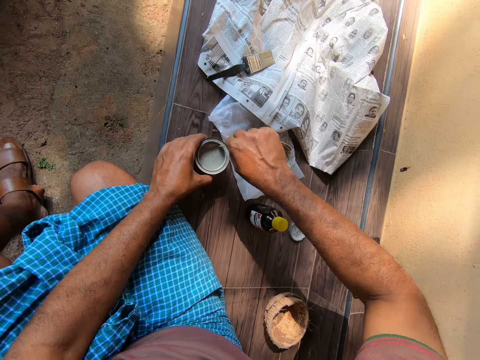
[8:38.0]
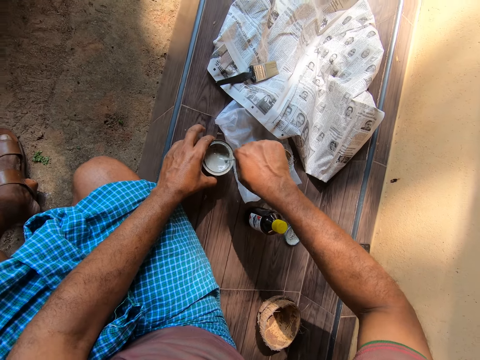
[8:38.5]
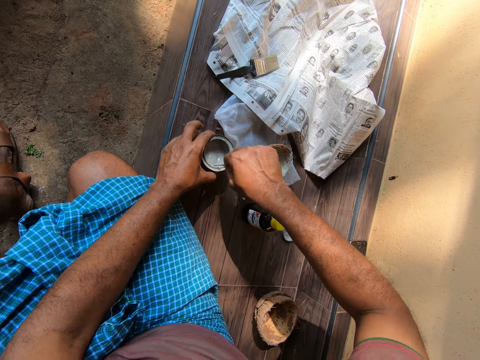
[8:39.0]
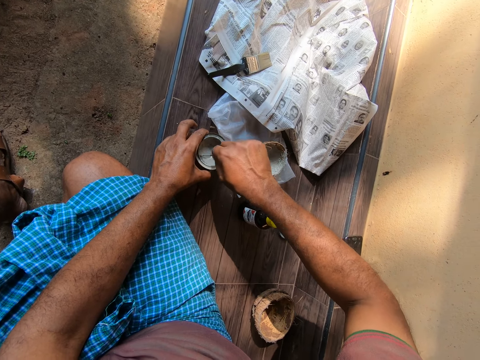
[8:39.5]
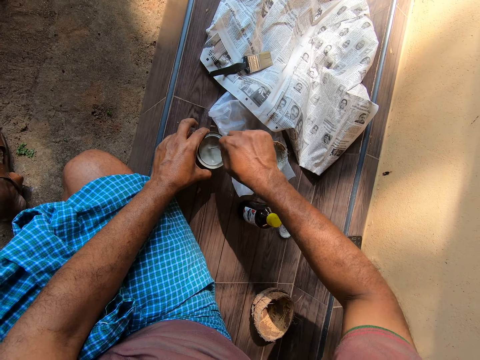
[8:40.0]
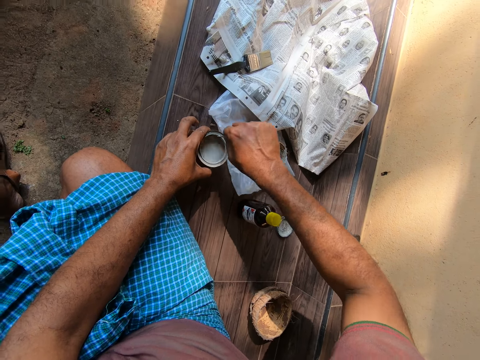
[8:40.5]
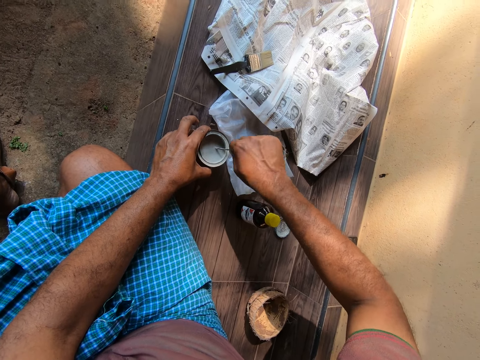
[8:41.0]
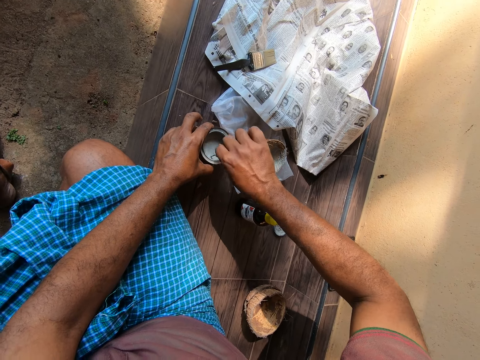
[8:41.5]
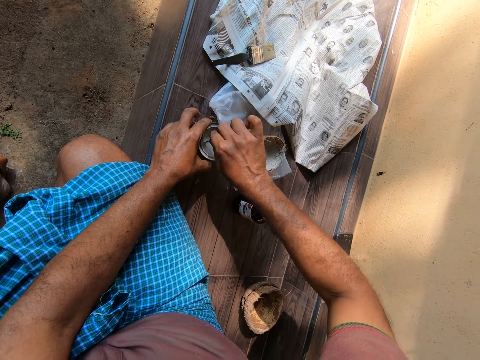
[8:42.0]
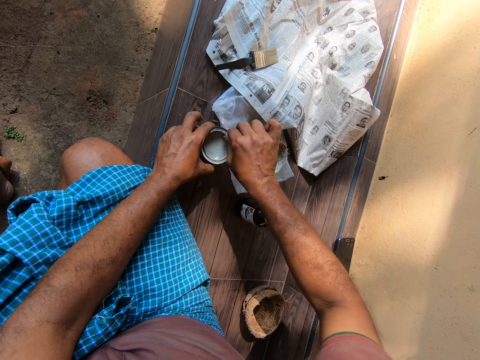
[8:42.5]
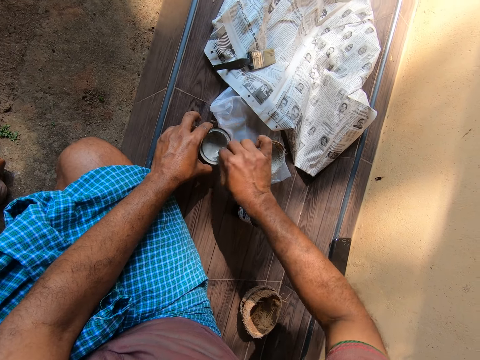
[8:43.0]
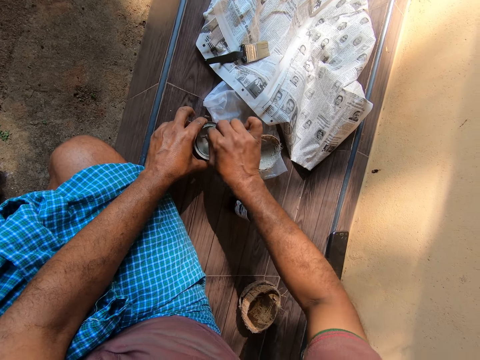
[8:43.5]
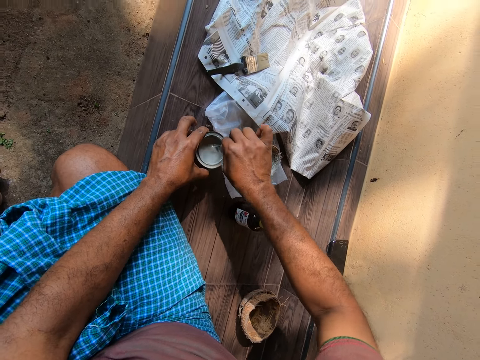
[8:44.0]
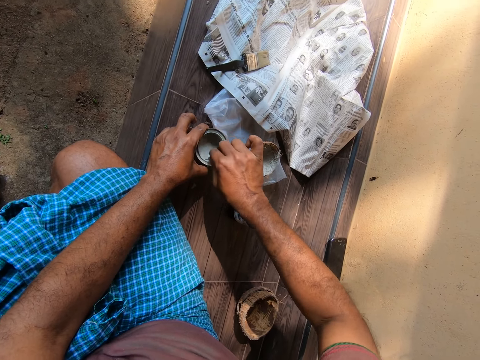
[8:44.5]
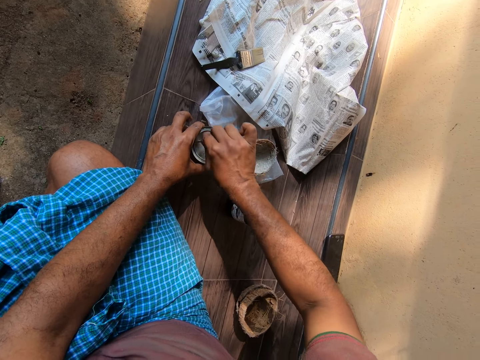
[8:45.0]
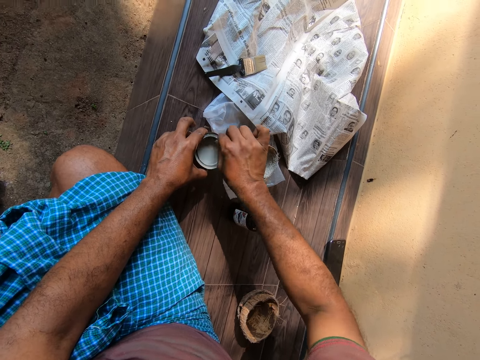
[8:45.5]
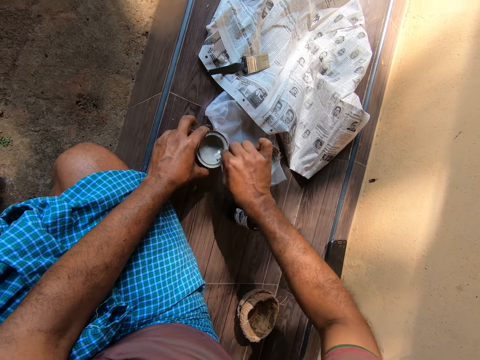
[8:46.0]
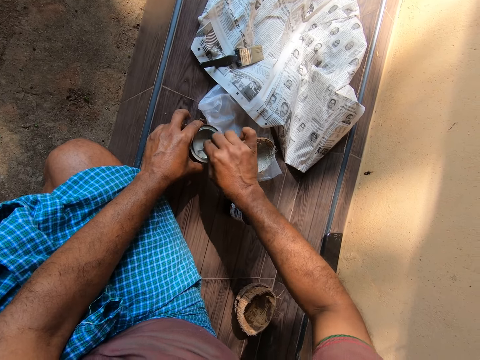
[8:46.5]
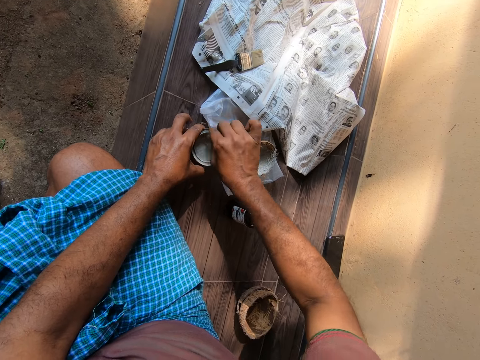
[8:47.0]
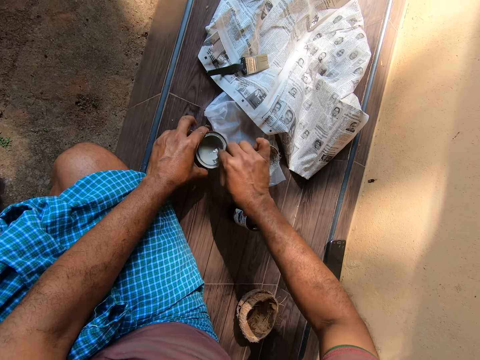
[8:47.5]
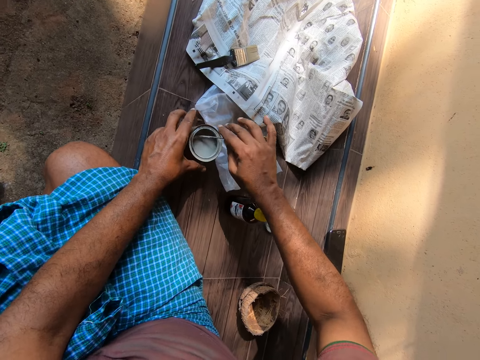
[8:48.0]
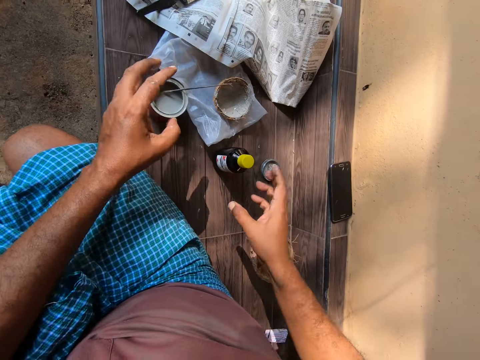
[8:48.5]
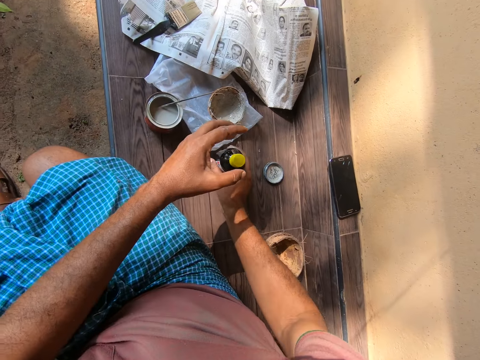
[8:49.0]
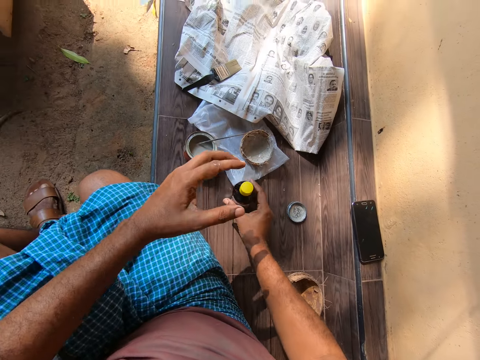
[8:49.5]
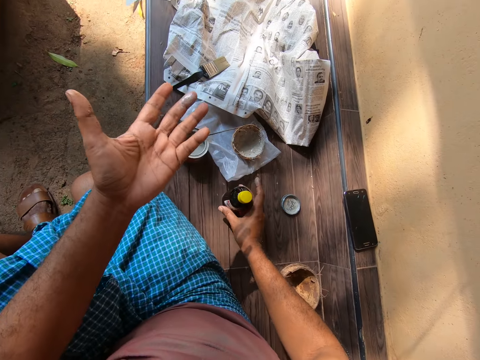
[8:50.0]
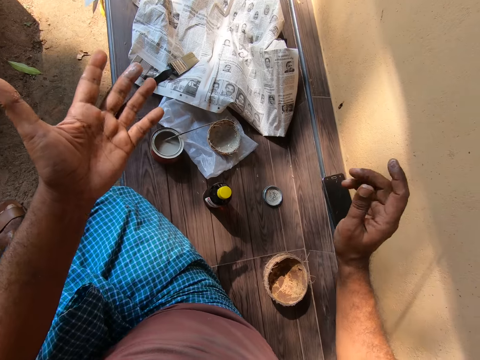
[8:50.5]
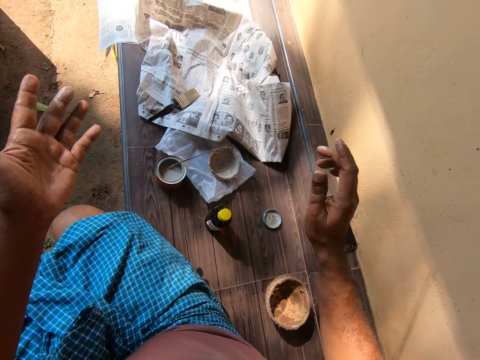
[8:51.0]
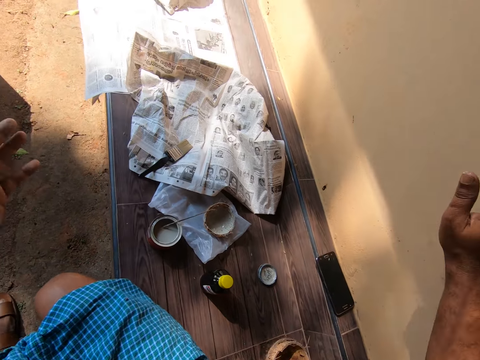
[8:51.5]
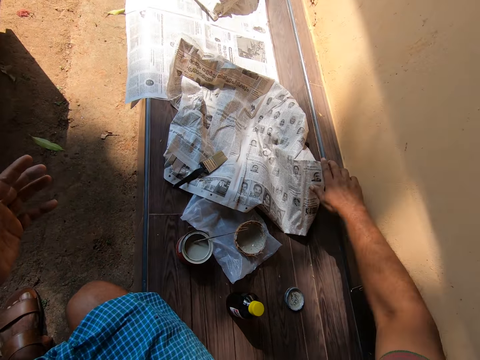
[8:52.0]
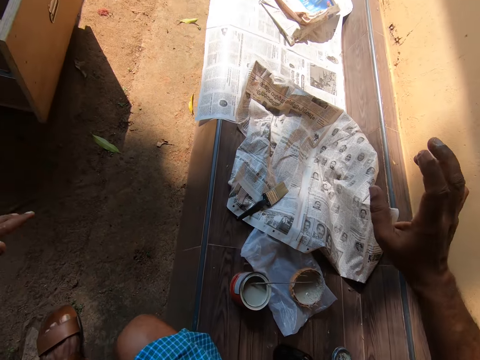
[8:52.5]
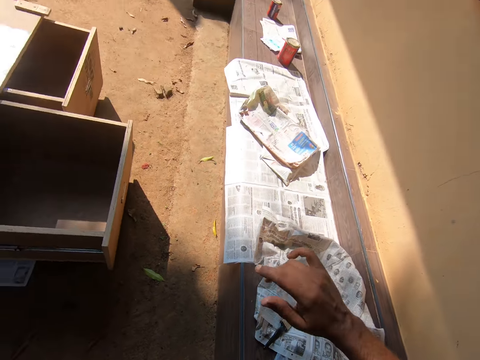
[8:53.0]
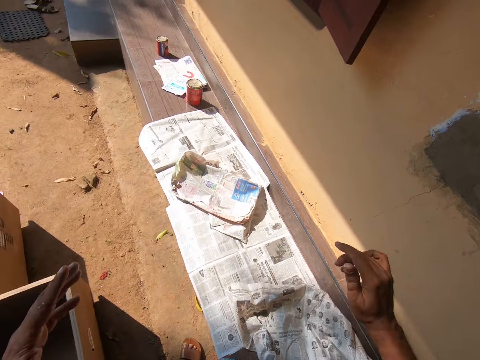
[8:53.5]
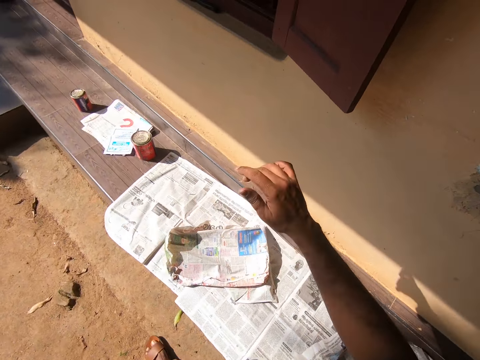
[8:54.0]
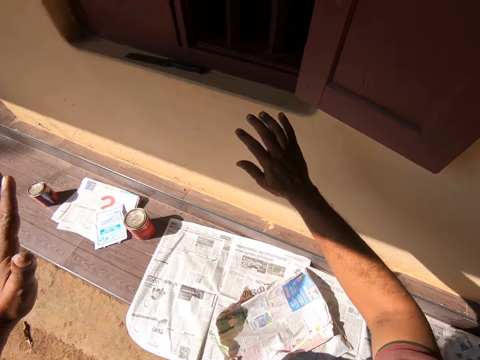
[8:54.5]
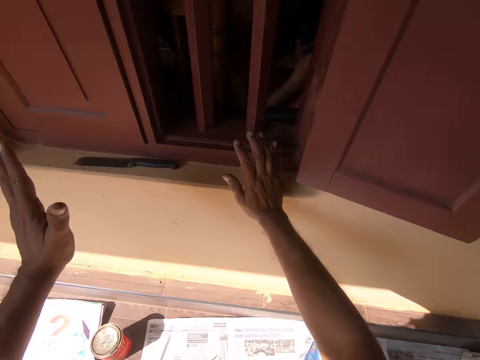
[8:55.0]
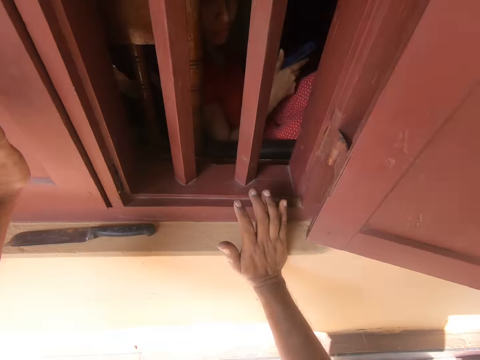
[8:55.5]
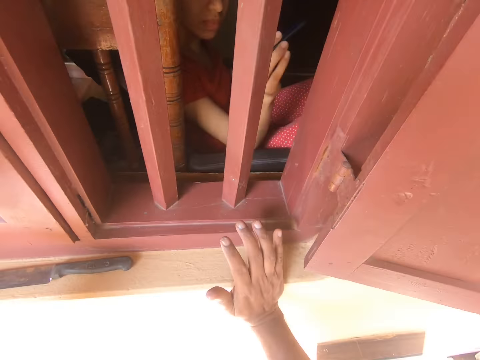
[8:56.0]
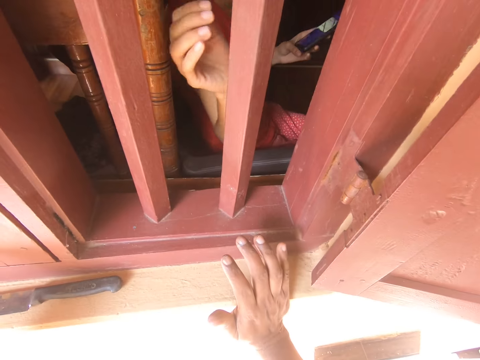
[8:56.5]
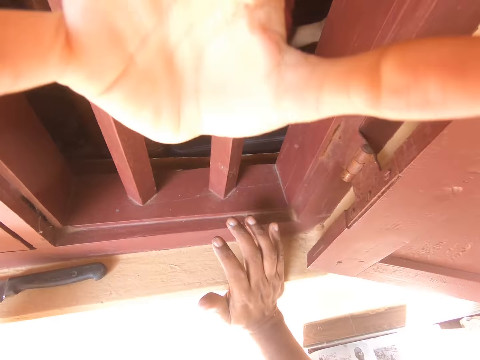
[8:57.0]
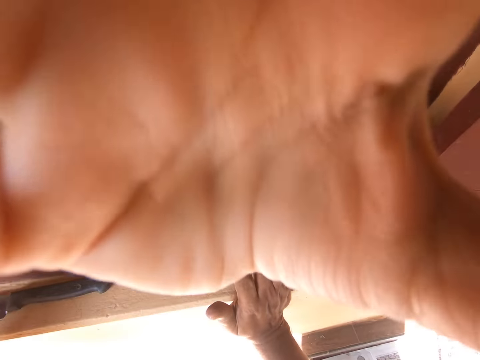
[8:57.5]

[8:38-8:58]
The camera wearer stirs the paint in the can with the piece of metal. He lets go of the piece of metal and lets go of the can of paint. He holds the bottle of turpentine with his right hand. He picks up the bottle. He carries the bottle on the chair. He places the bottle on the corridor. He lets go of the bottle. He stares at his left hand. He places his right hand on the wall. He holds the newspaper with his right hand. He lets go of the newspaper. He stands up. He walks forward. He talks to a woman. He places his right hand on the window frame. He places his left hand on the window. The woman holds the camera wearer's camera. She adjusts the camera for him.

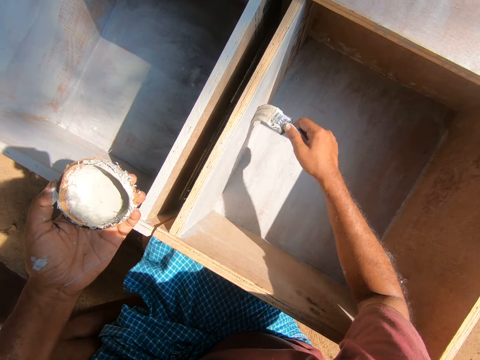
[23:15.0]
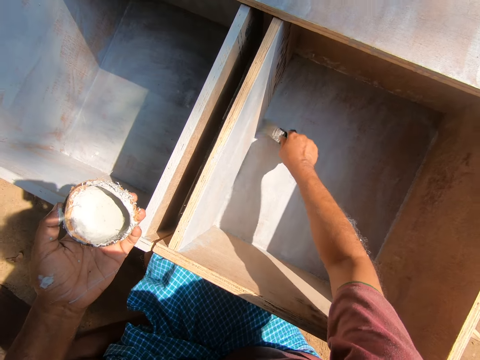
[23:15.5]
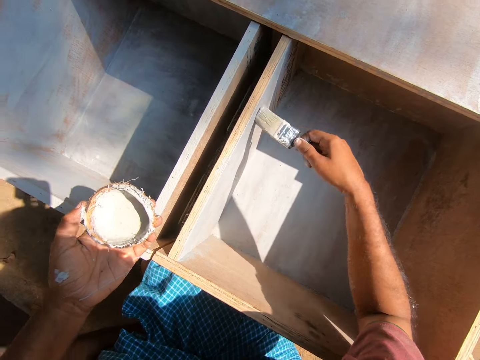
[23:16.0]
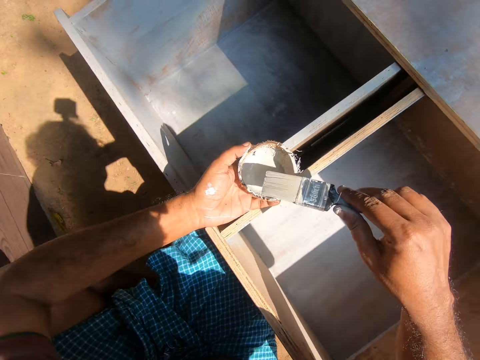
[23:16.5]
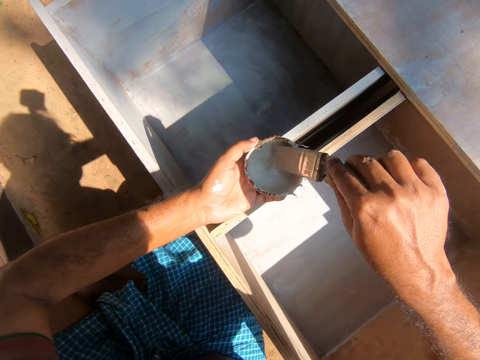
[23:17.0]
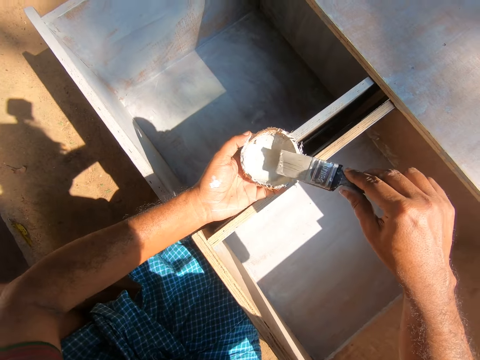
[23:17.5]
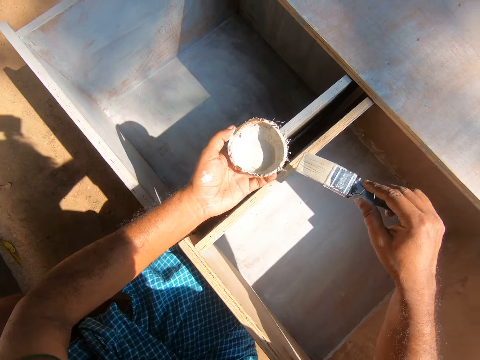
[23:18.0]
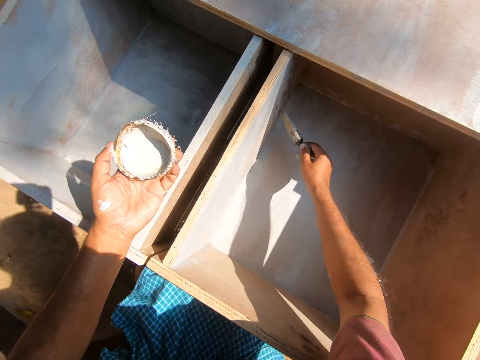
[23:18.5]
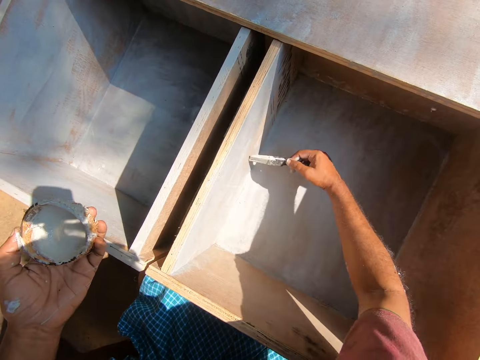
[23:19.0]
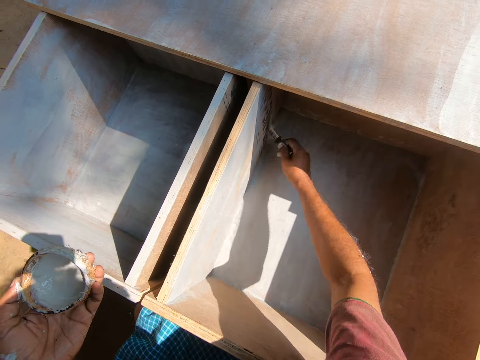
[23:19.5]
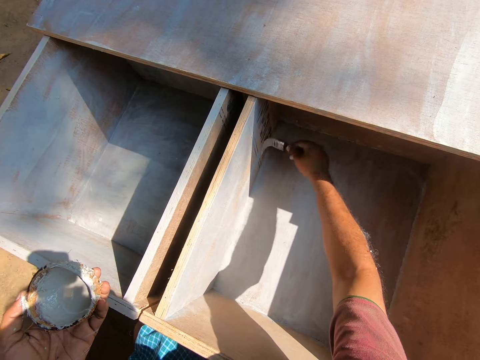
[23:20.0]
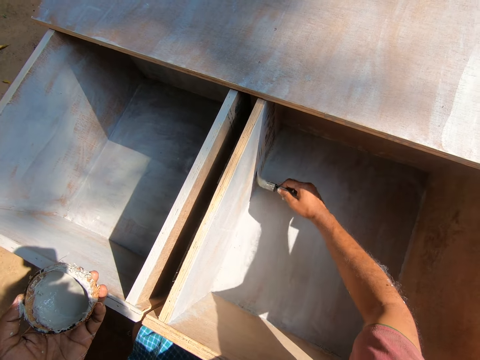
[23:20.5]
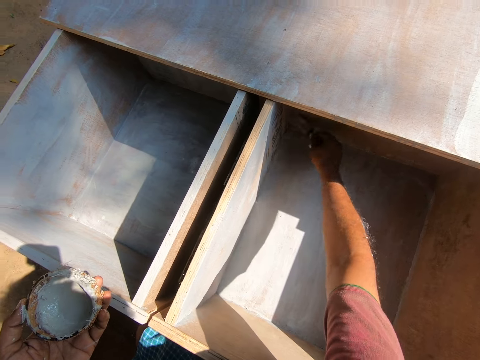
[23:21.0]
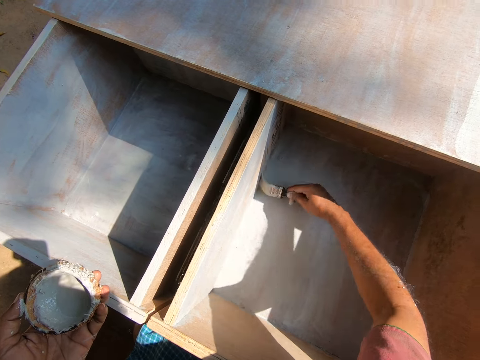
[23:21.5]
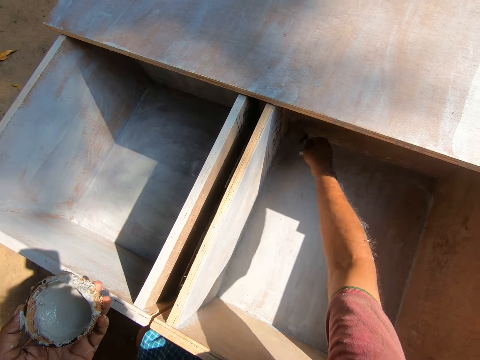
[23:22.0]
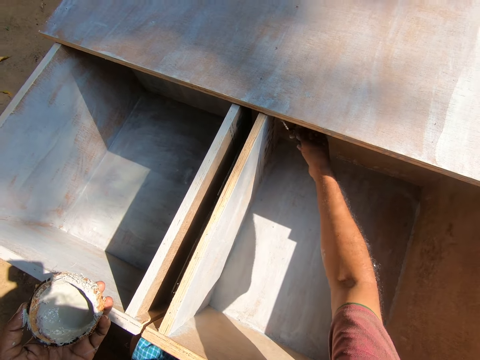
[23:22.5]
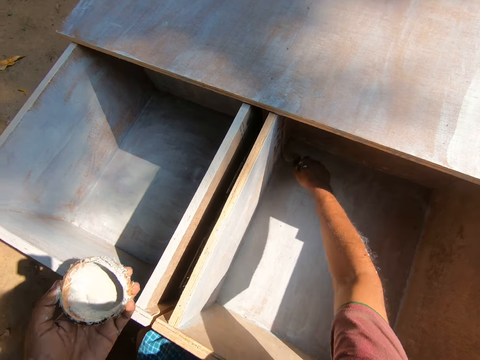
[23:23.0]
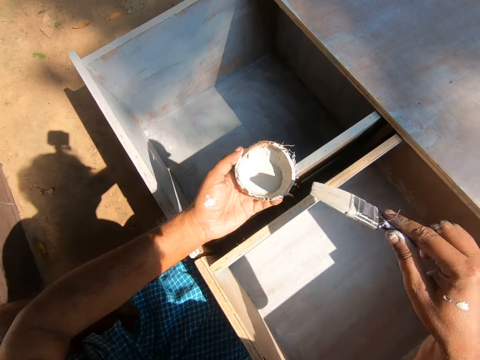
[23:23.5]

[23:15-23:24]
The camera wearer moves the hand holding the coconut shell. He dips the brush into the paint in the coconut shell. He returns paint in the coconut shell. He moves the hand holding the coconut shell. He paints the wooden furniture with the paint brush in his right hand. He moves the hand holding the coconut shell.
